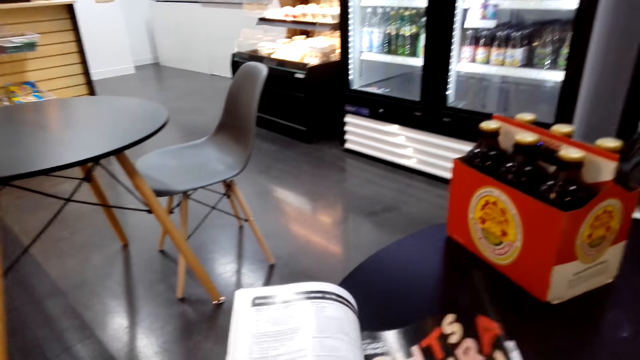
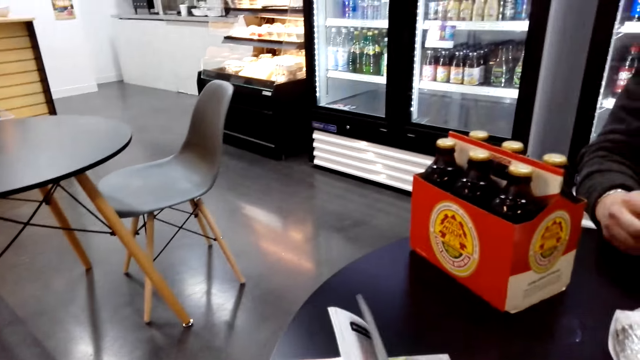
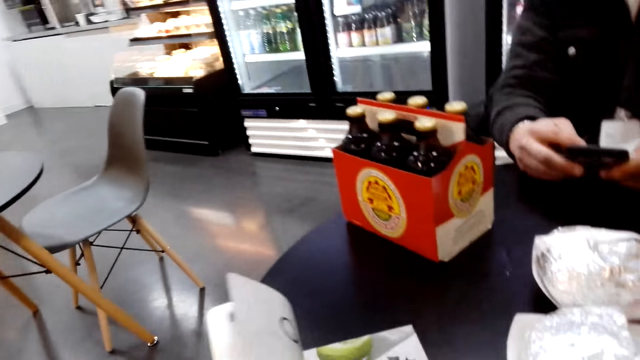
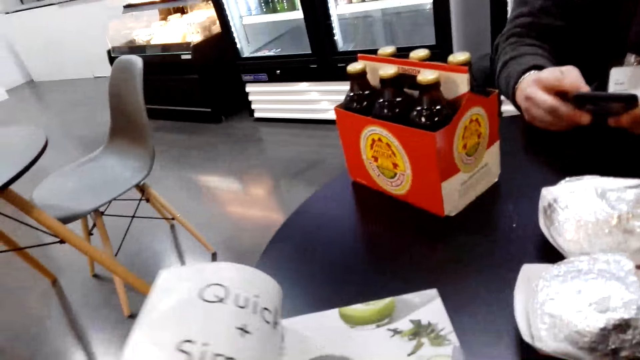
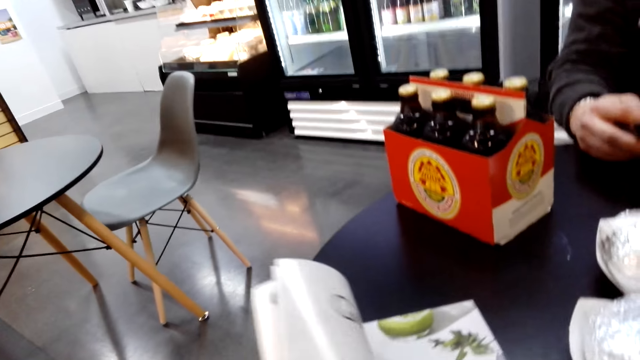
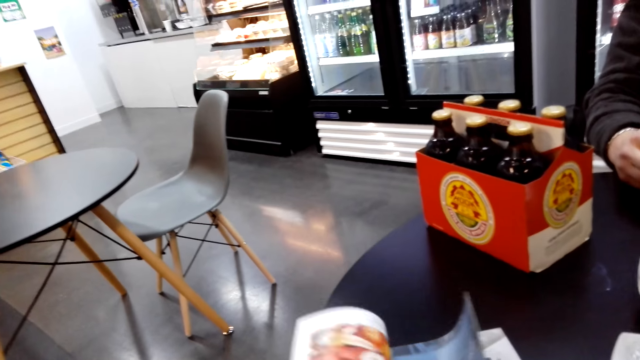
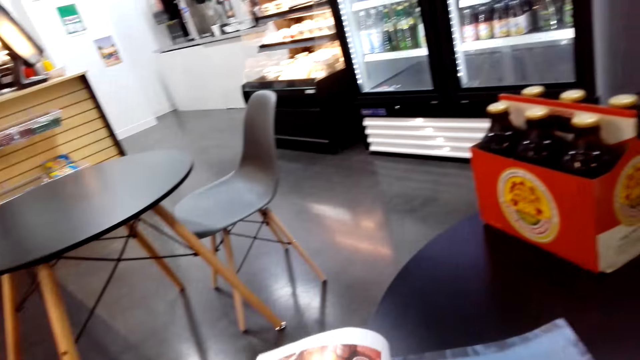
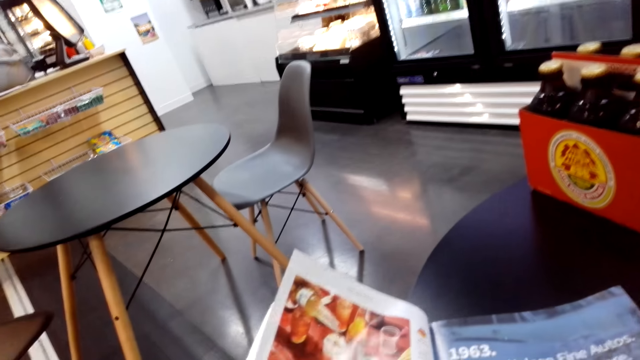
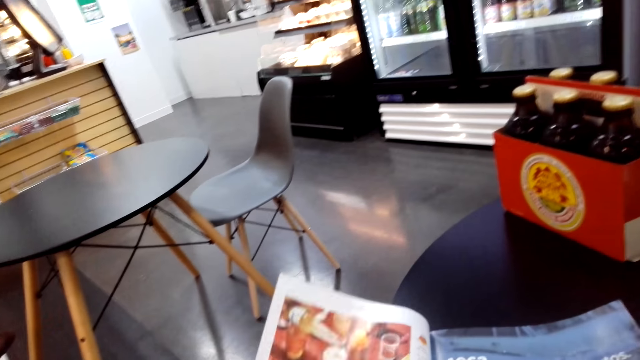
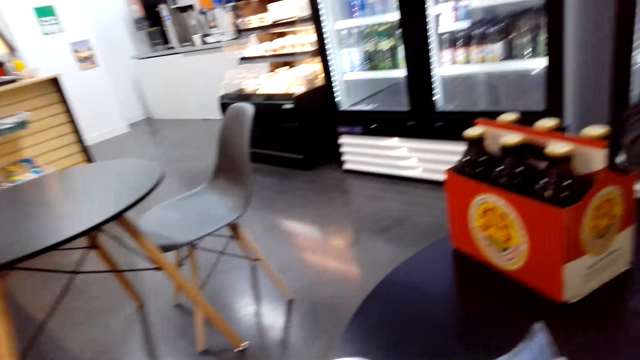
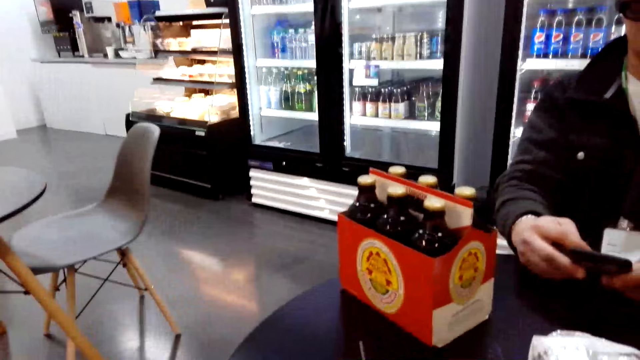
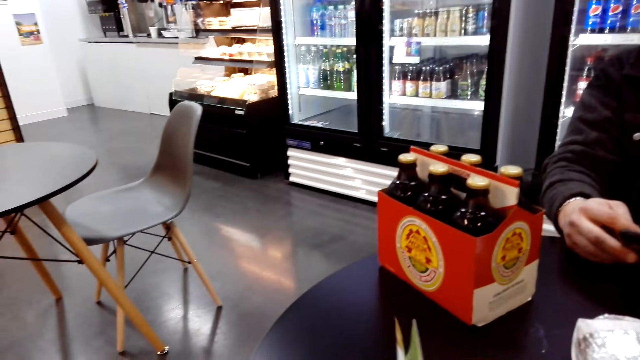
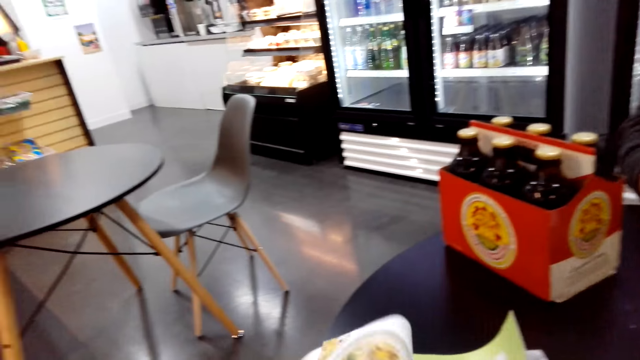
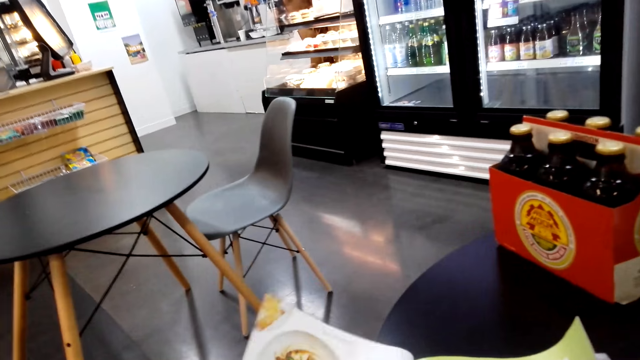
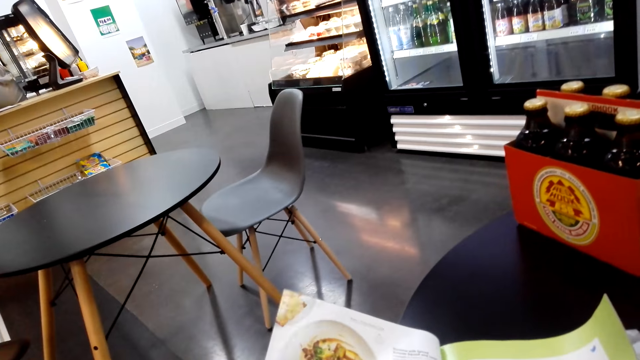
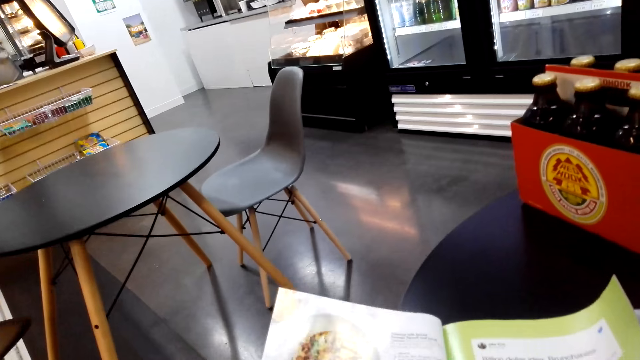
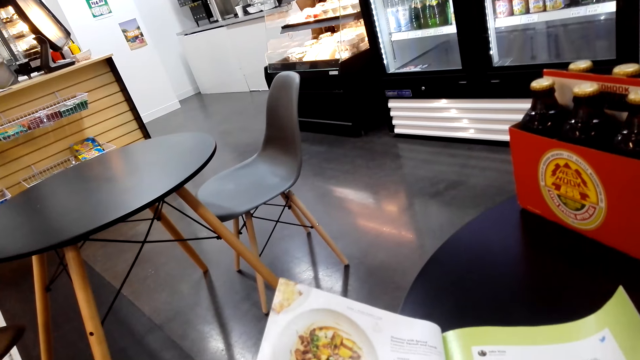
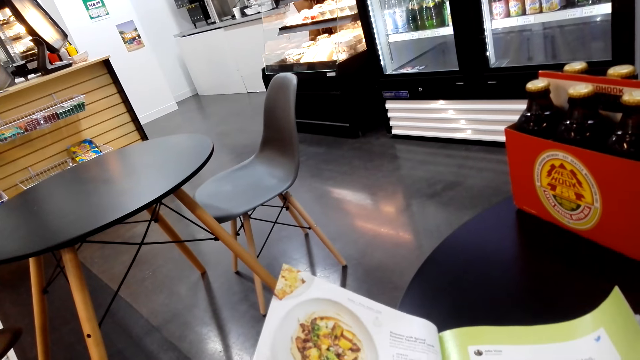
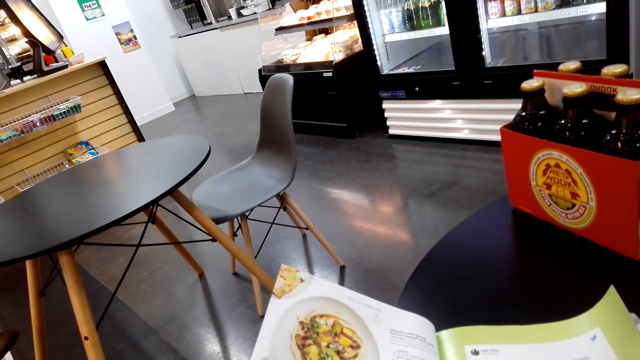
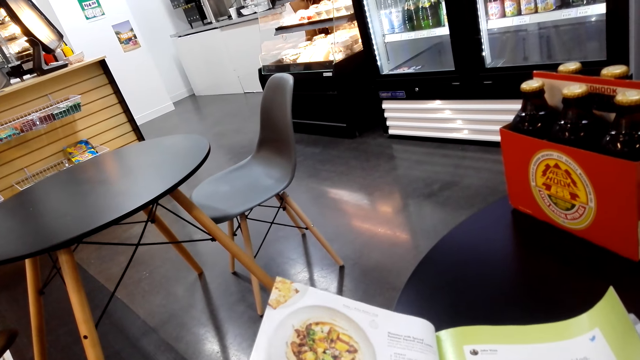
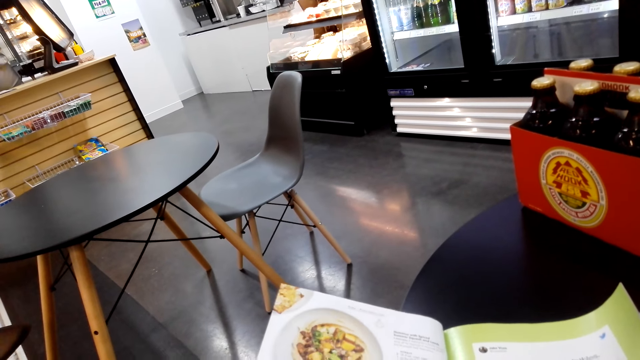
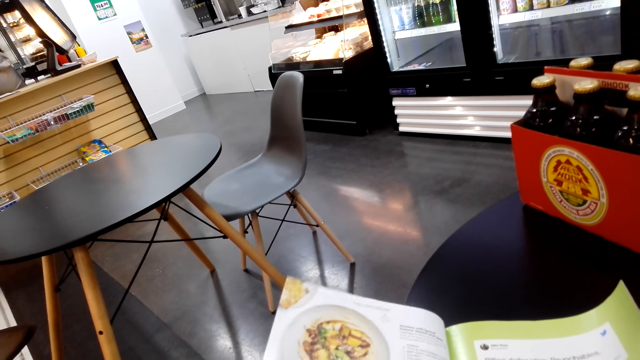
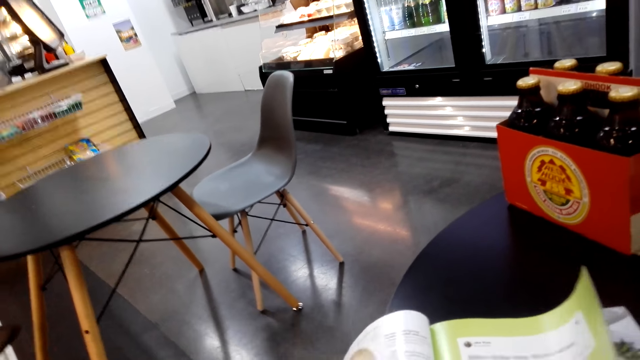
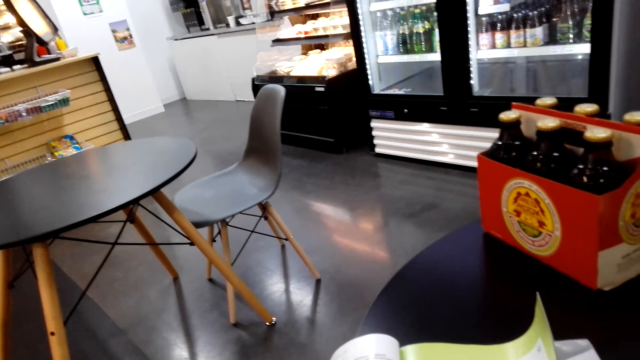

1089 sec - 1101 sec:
The camera wearer turns the page of the book and reads the book. They turn the page of the book and read the book. They look around. A man uses a phone. The camera wearer opens a page of the book and reads the book.

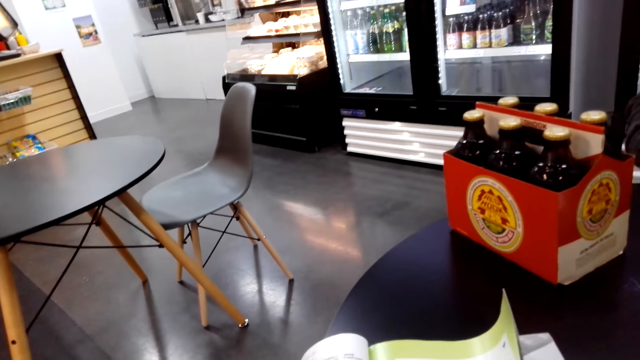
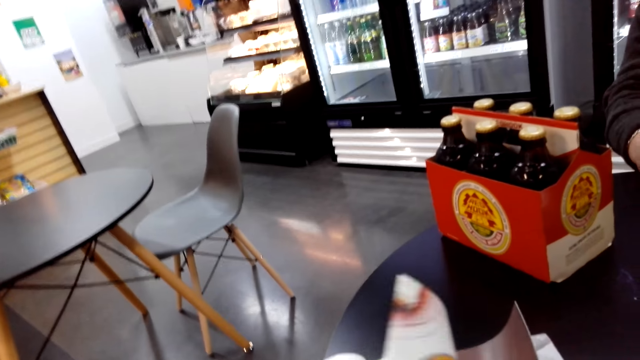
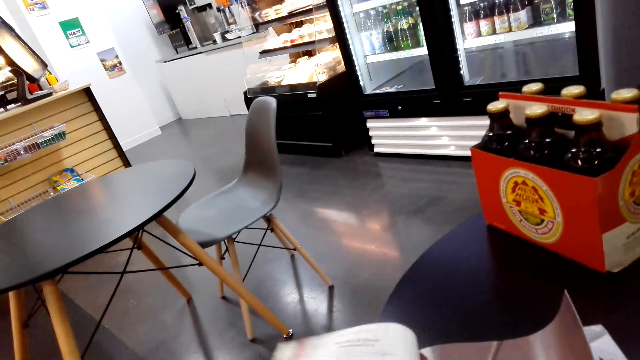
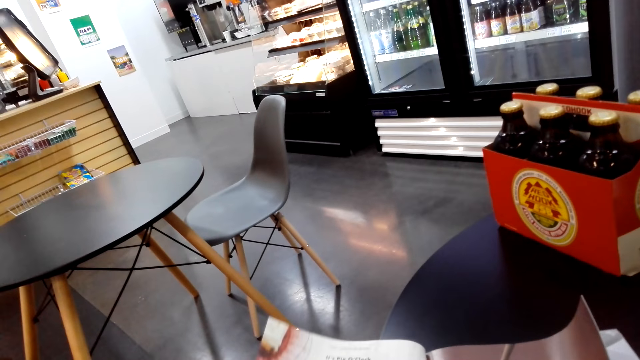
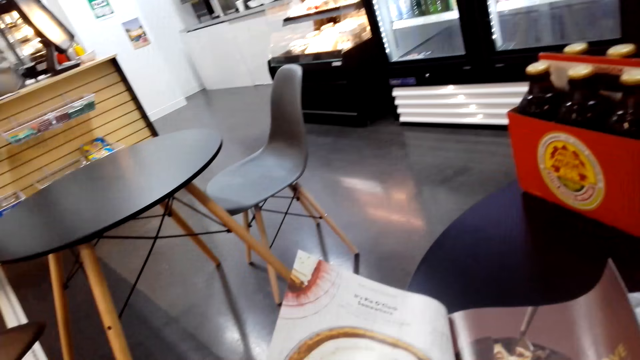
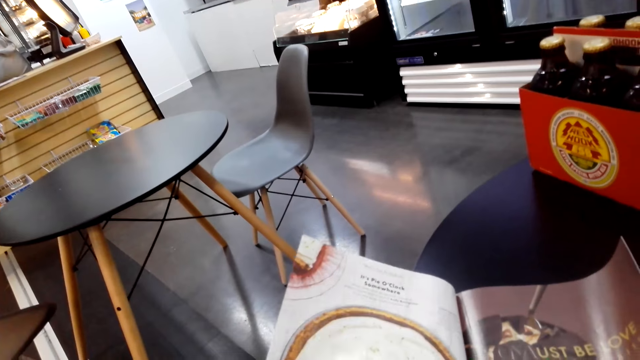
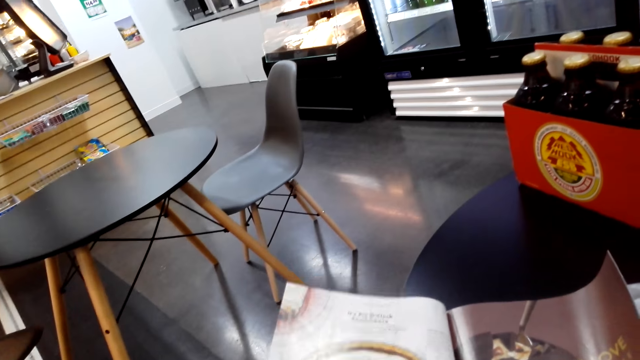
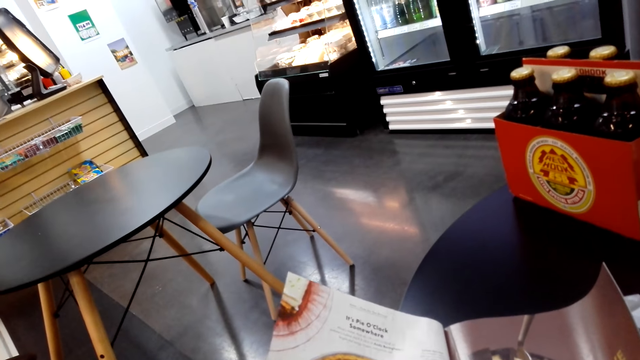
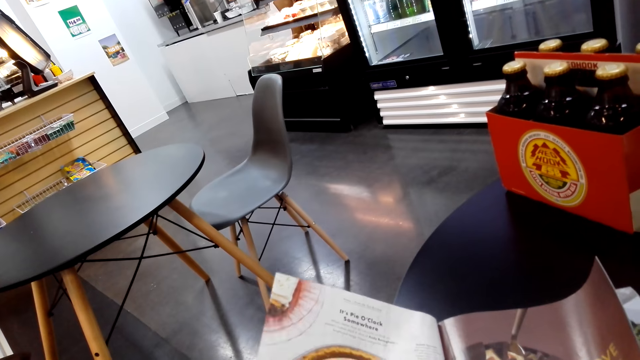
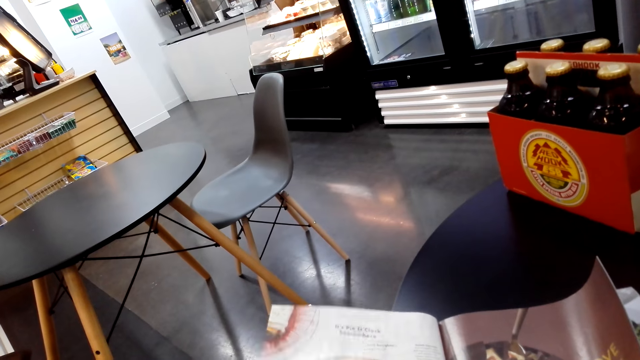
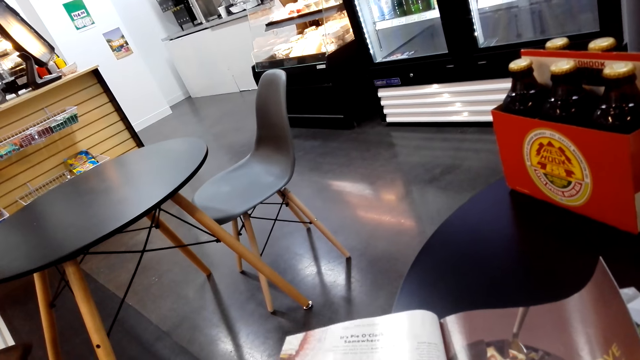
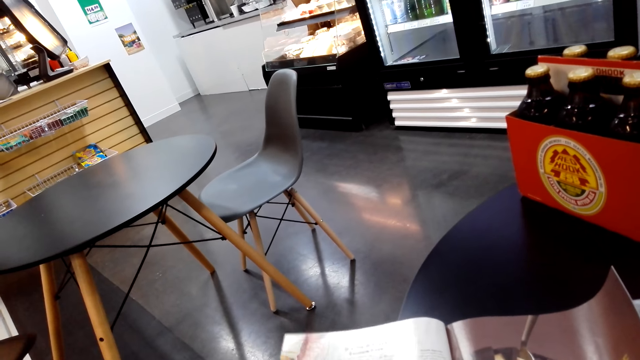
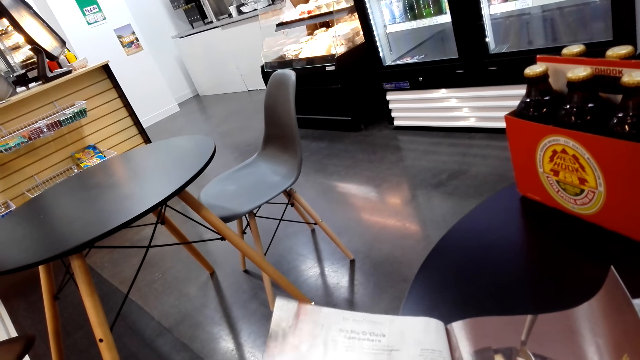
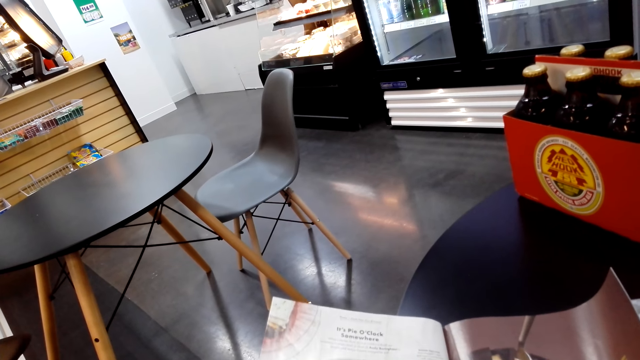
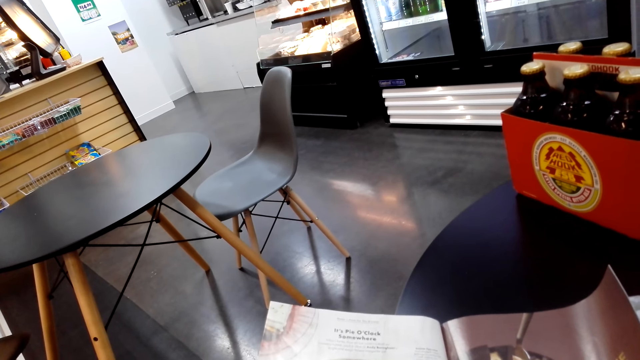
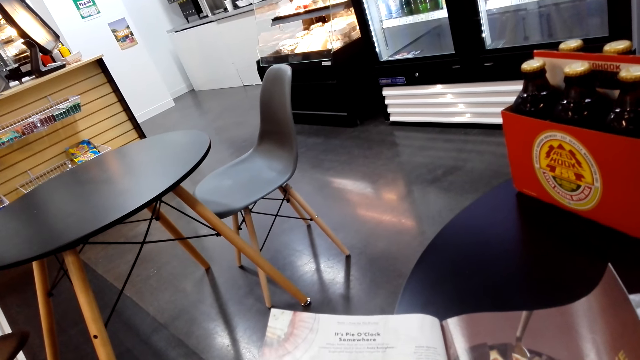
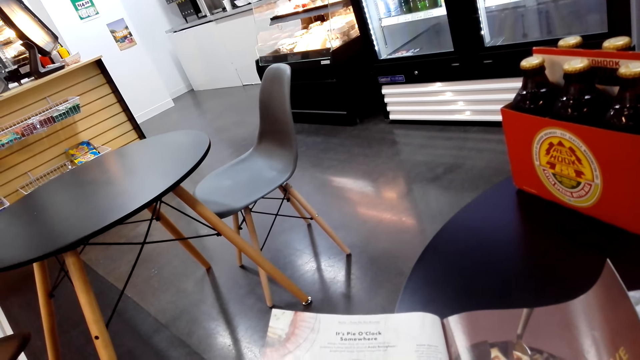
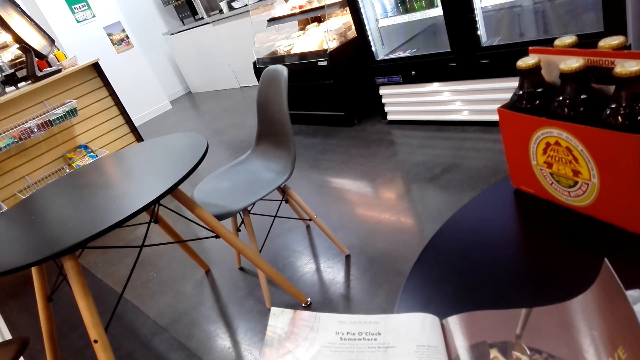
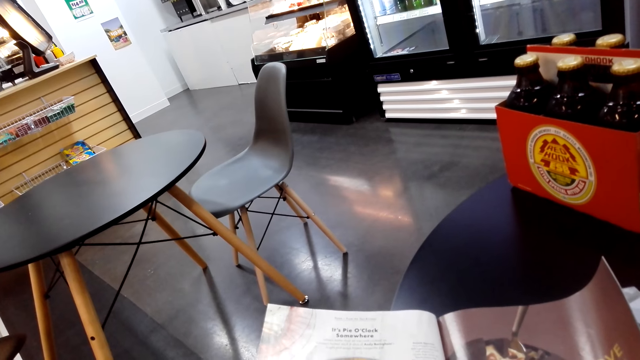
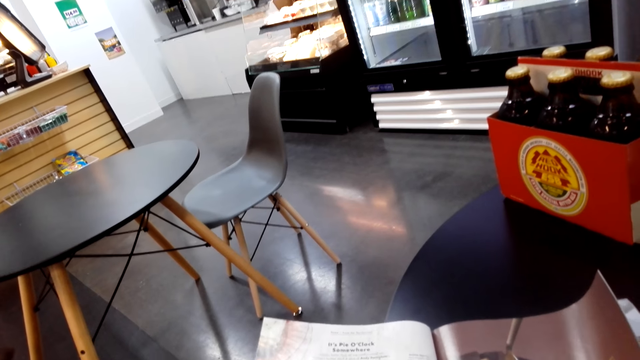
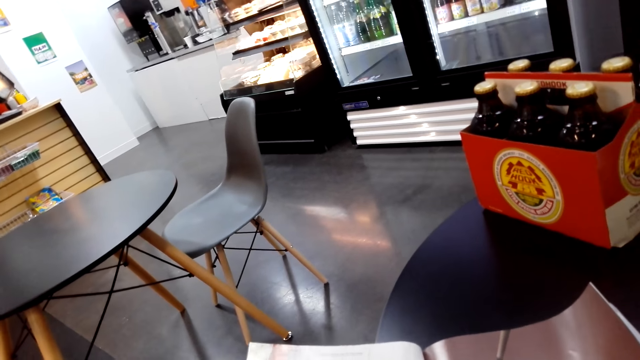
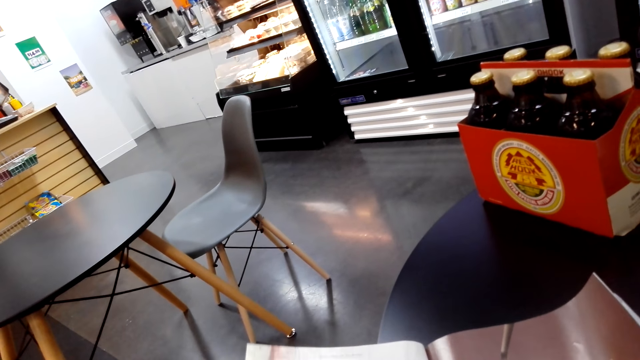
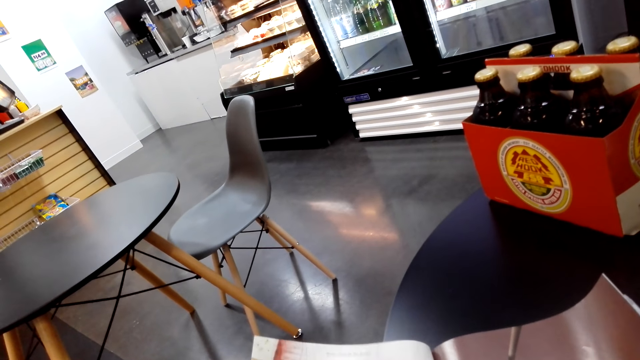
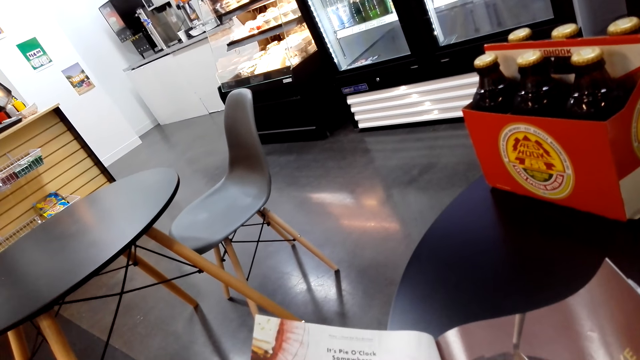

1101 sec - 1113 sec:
The camera wearer opens a page of the book and reads the book.
